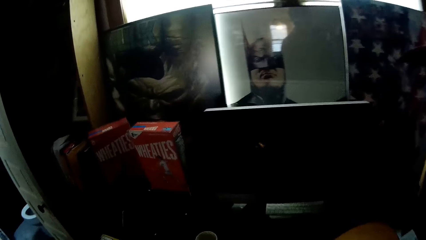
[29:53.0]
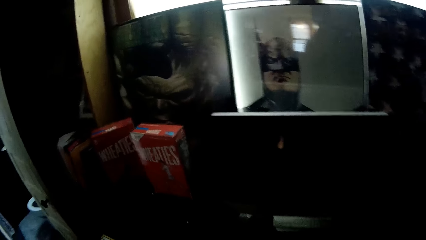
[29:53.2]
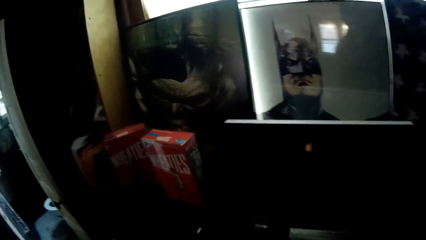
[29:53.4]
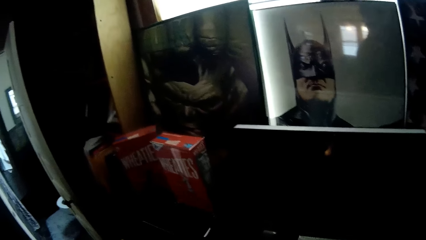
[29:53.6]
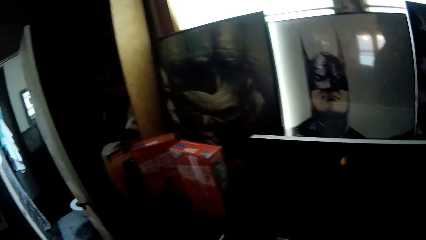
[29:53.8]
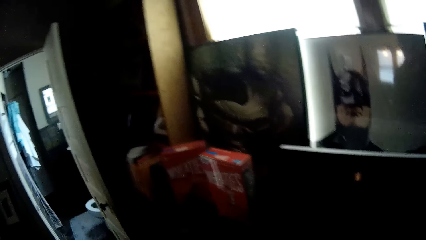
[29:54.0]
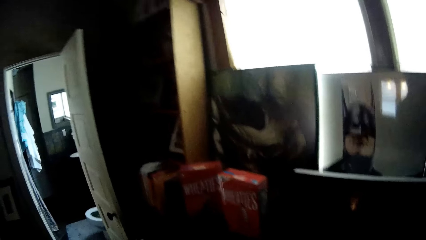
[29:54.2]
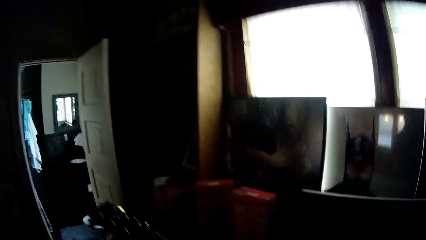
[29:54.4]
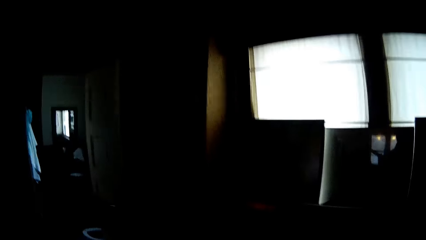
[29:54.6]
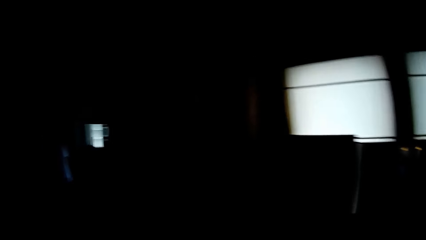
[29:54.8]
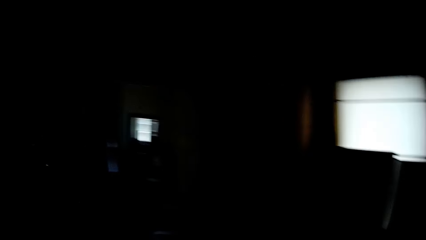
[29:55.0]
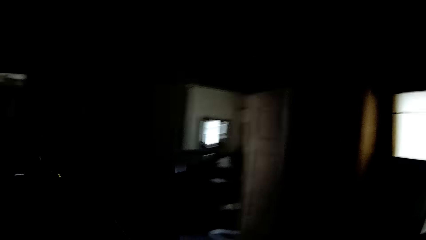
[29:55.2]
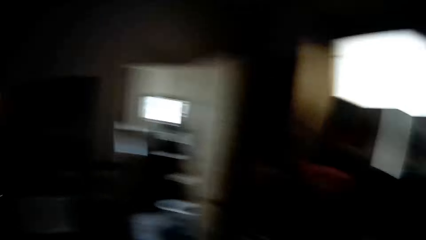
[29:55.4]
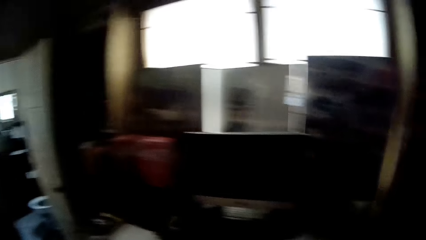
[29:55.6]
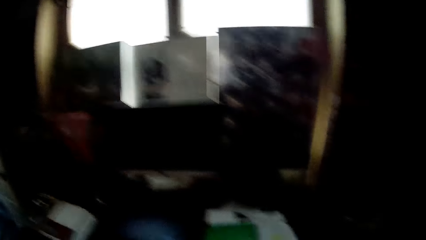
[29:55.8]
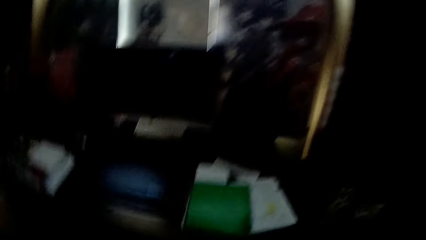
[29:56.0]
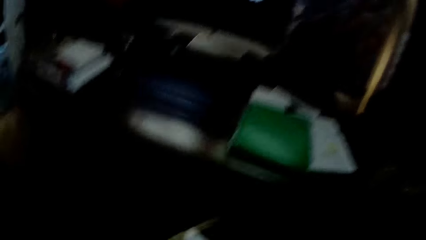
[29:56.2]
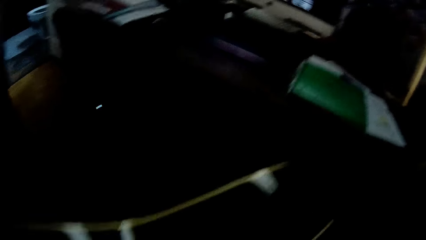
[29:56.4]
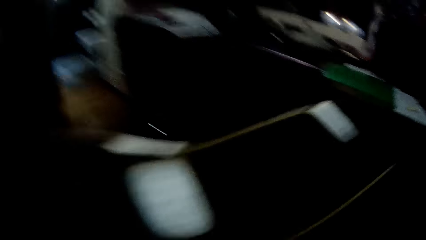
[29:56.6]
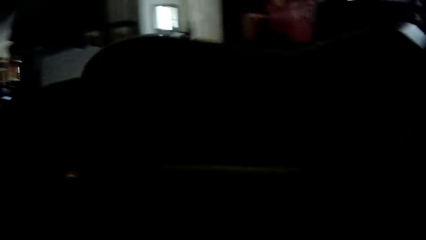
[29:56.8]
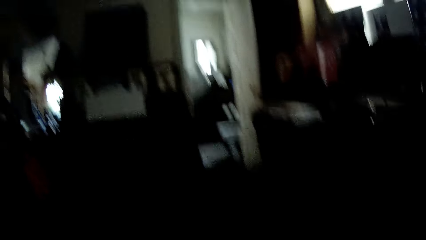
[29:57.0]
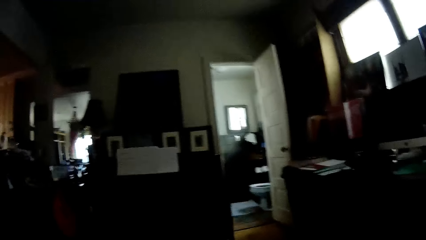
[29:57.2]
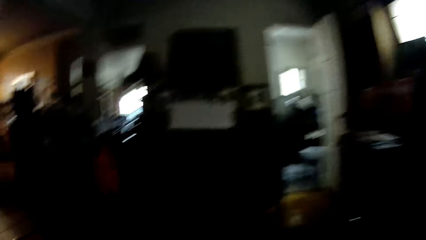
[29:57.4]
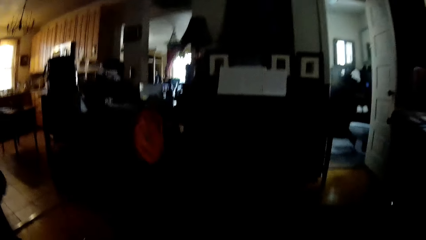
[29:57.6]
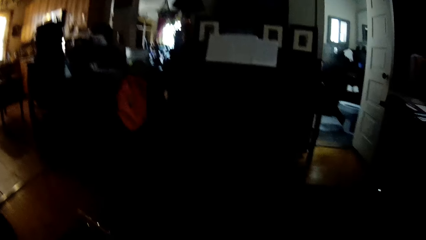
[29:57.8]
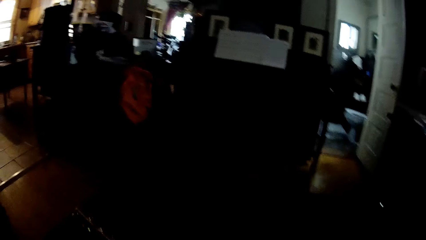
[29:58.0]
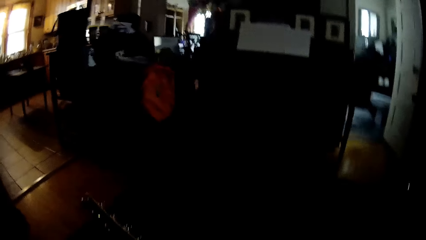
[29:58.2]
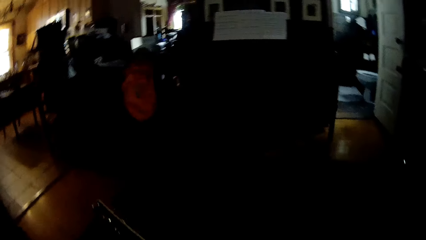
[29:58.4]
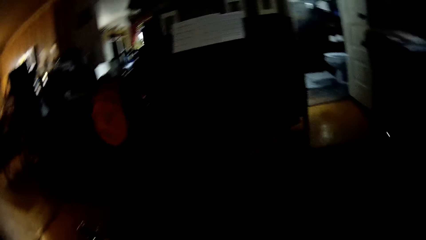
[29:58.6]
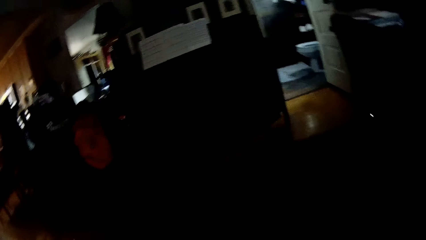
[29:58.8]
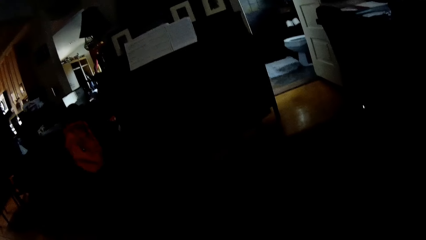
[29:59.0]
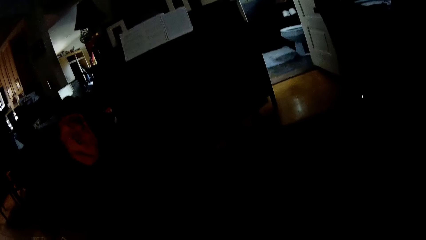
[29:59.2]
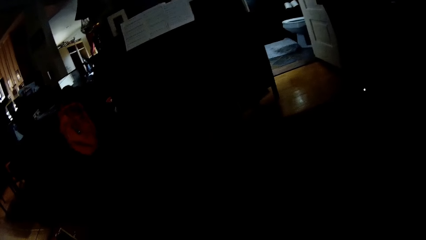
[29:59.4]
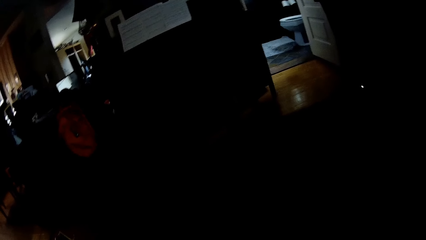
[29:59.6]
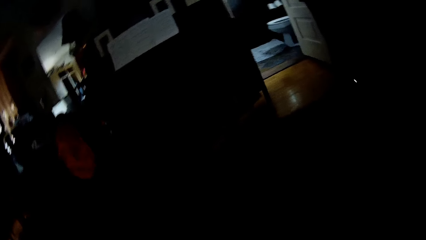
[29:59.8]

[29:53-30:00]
The camera wearer sits down. They pick up the guitar. They look around the house. They stare at a person.
